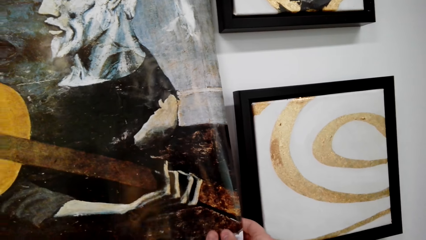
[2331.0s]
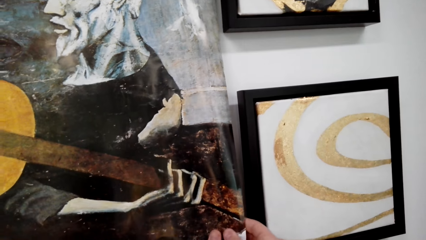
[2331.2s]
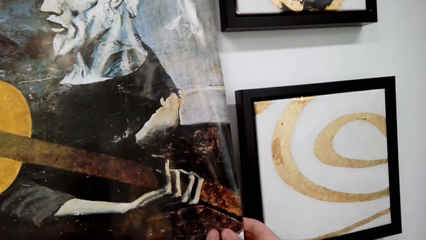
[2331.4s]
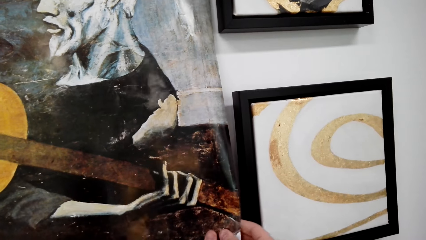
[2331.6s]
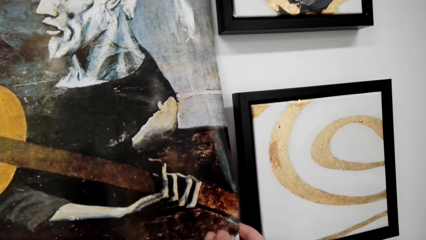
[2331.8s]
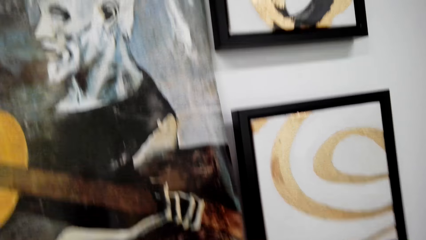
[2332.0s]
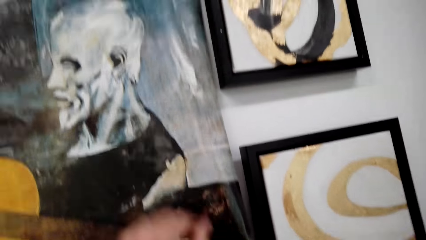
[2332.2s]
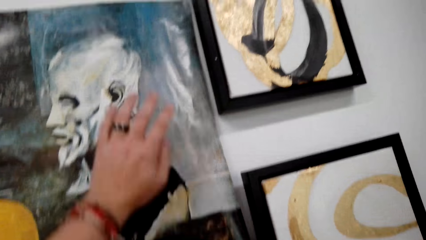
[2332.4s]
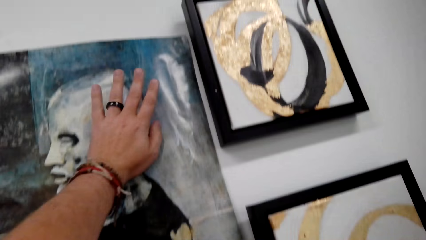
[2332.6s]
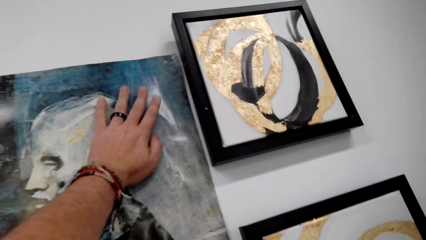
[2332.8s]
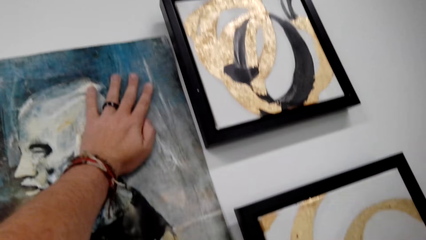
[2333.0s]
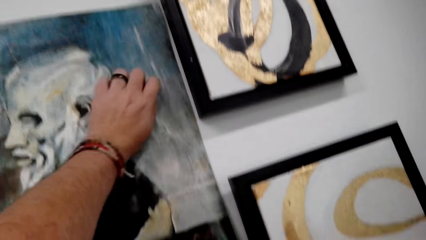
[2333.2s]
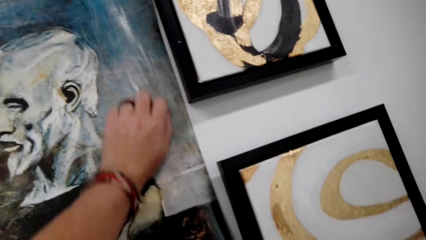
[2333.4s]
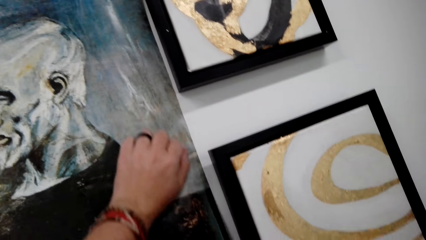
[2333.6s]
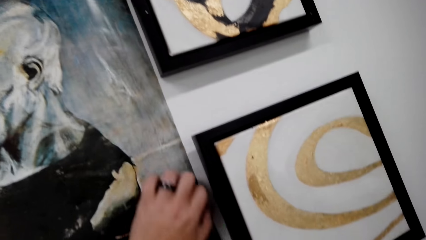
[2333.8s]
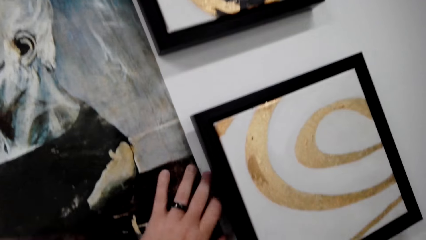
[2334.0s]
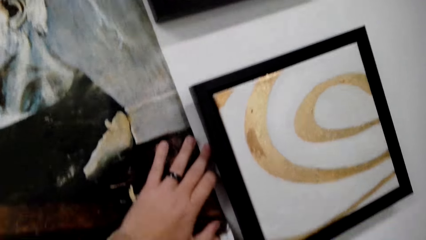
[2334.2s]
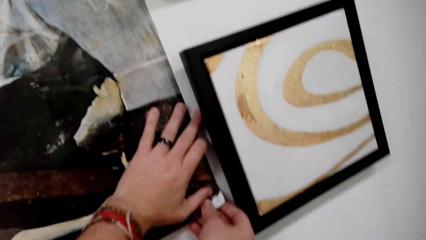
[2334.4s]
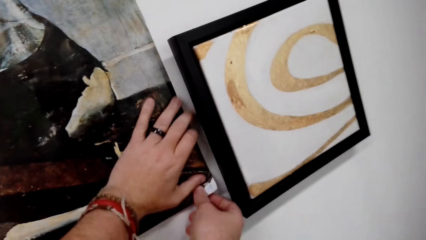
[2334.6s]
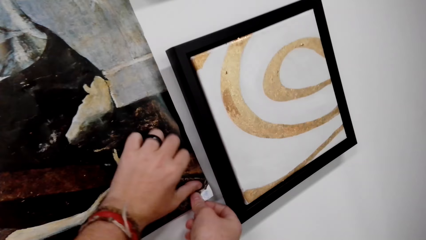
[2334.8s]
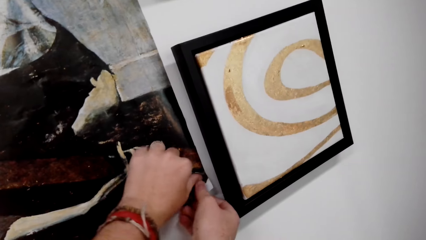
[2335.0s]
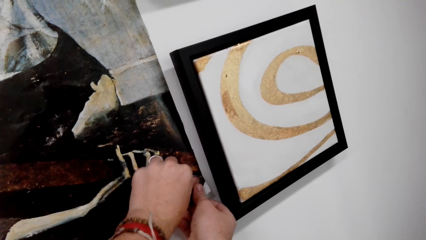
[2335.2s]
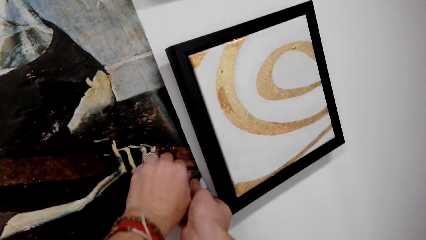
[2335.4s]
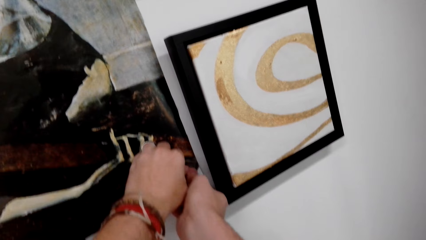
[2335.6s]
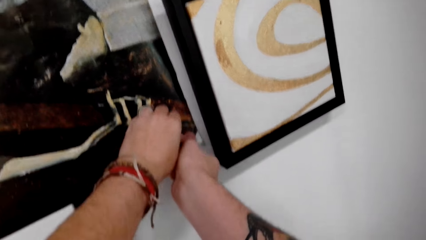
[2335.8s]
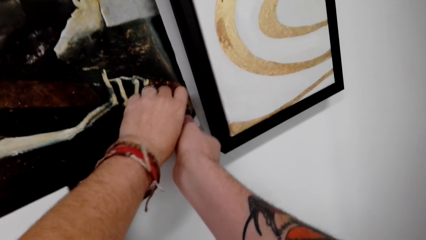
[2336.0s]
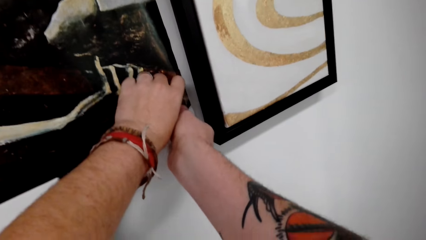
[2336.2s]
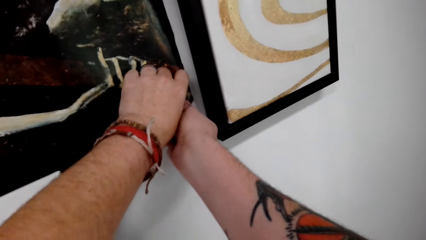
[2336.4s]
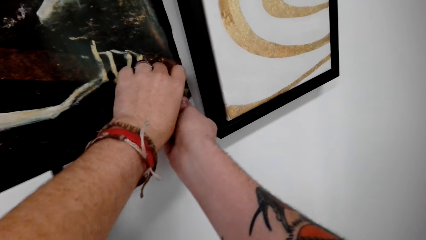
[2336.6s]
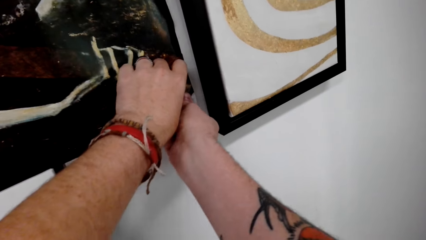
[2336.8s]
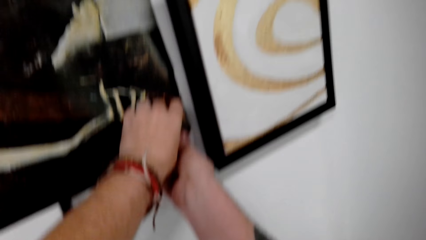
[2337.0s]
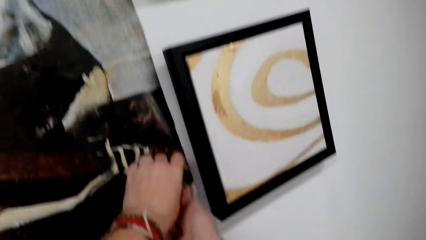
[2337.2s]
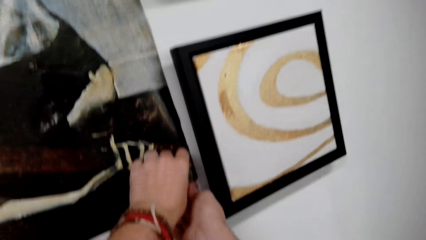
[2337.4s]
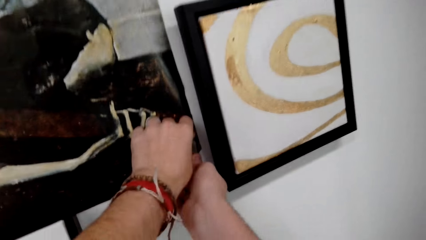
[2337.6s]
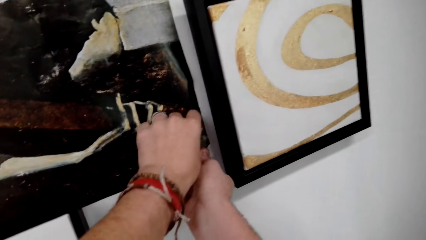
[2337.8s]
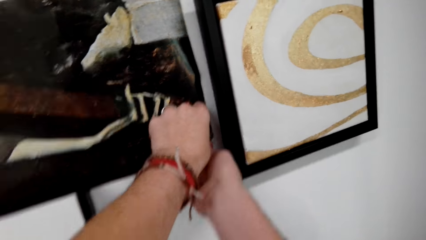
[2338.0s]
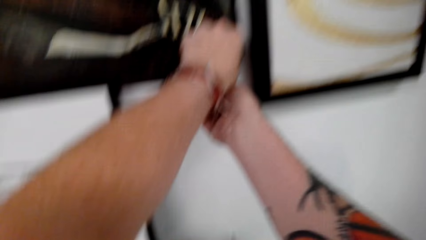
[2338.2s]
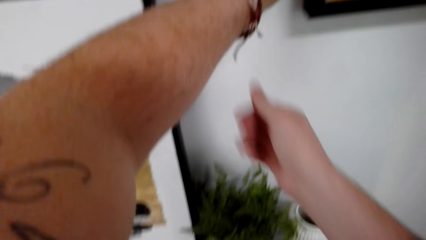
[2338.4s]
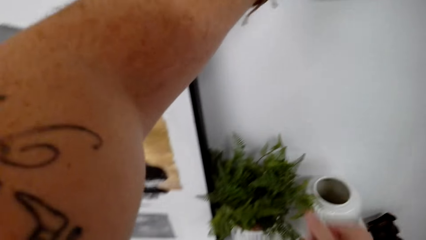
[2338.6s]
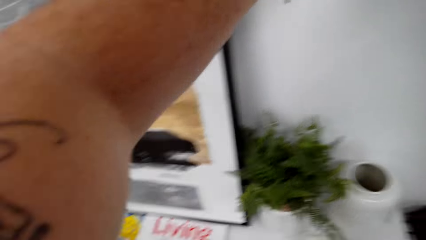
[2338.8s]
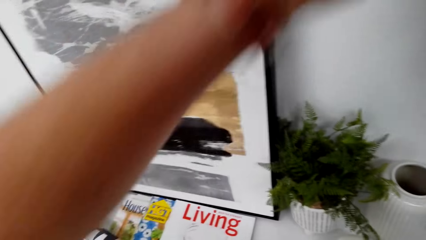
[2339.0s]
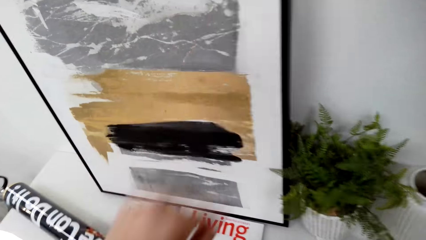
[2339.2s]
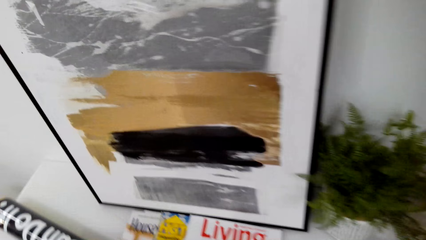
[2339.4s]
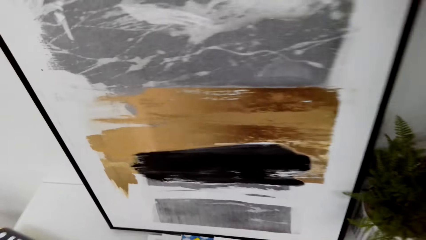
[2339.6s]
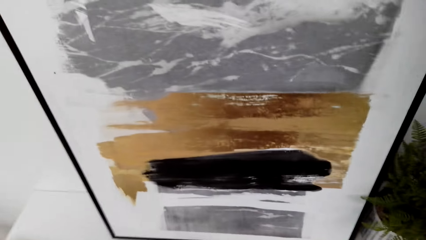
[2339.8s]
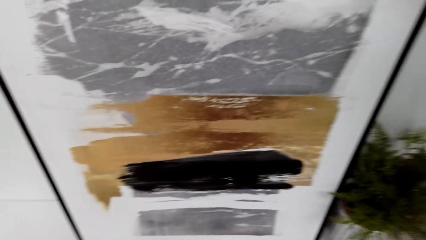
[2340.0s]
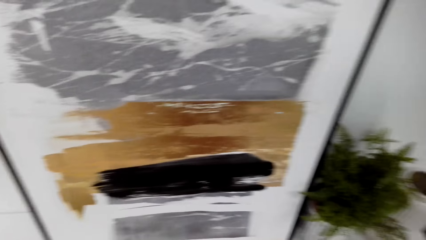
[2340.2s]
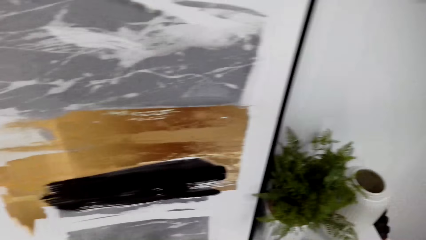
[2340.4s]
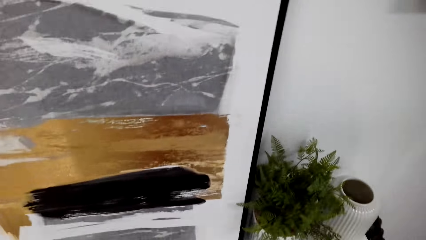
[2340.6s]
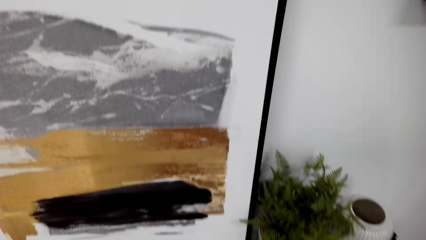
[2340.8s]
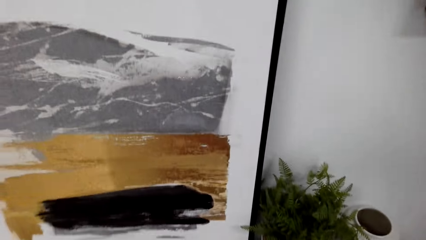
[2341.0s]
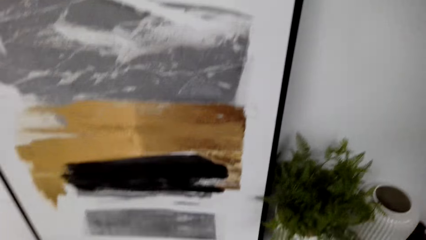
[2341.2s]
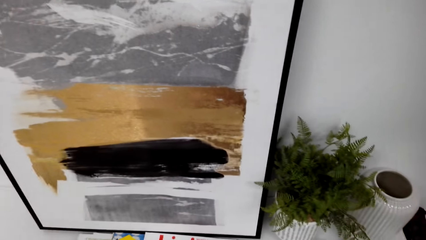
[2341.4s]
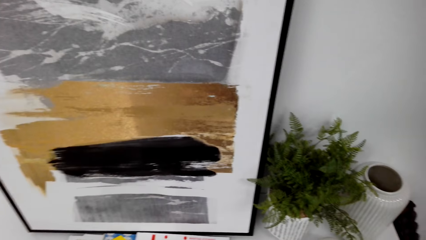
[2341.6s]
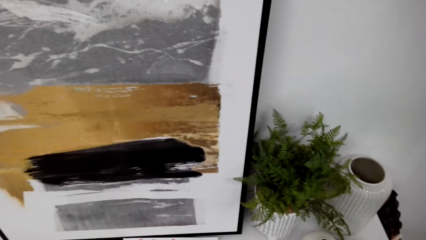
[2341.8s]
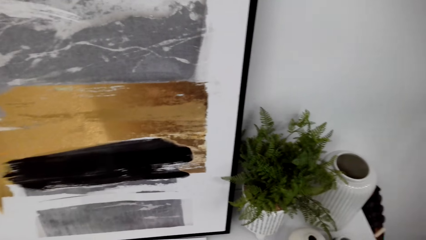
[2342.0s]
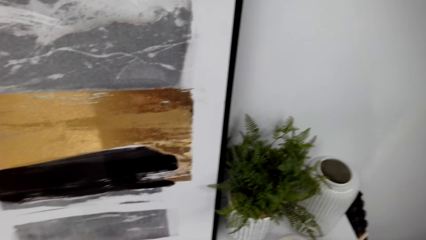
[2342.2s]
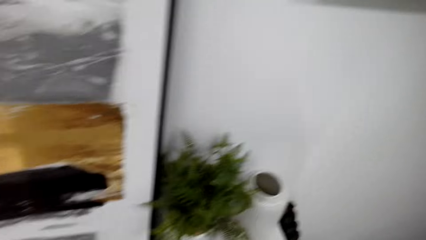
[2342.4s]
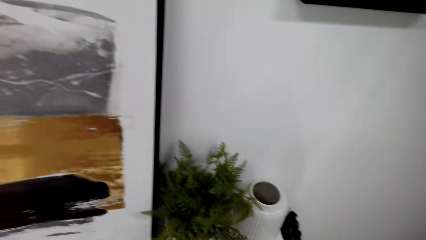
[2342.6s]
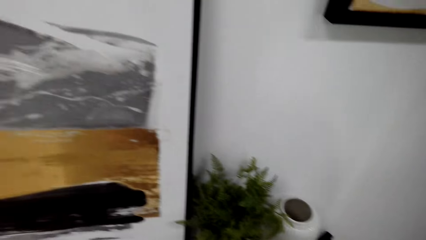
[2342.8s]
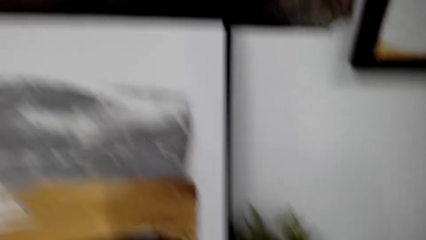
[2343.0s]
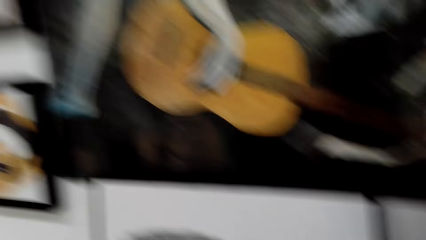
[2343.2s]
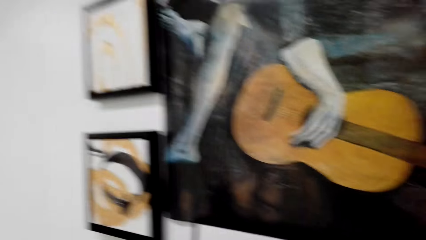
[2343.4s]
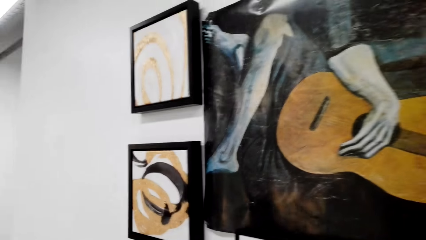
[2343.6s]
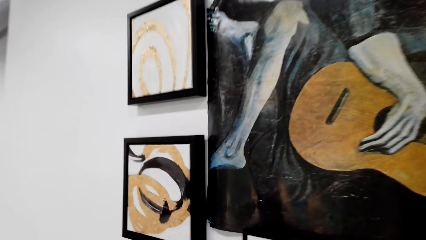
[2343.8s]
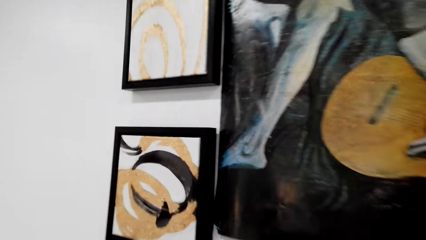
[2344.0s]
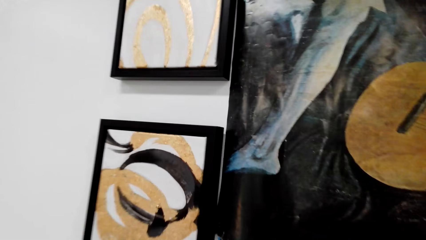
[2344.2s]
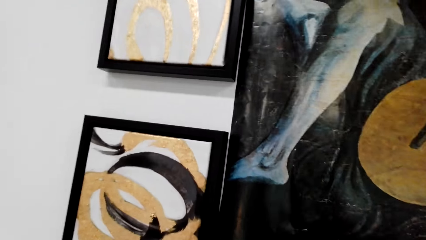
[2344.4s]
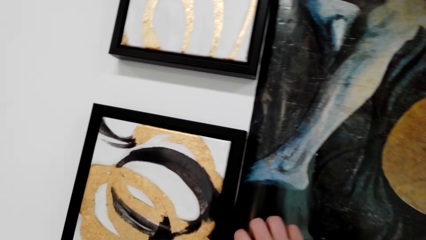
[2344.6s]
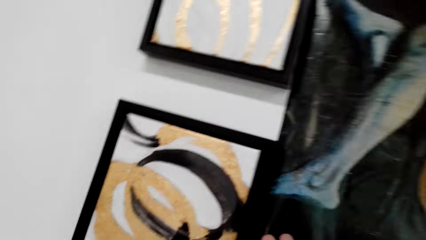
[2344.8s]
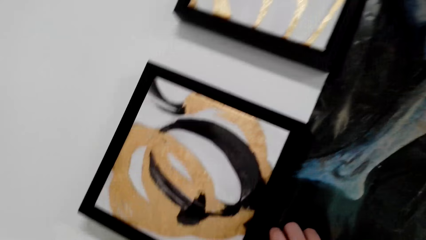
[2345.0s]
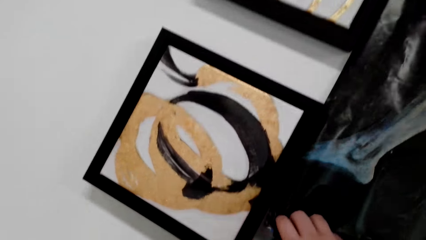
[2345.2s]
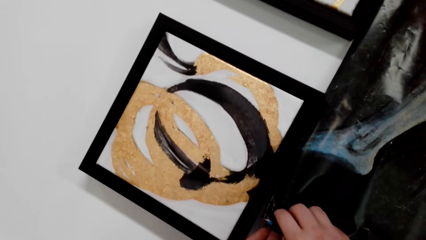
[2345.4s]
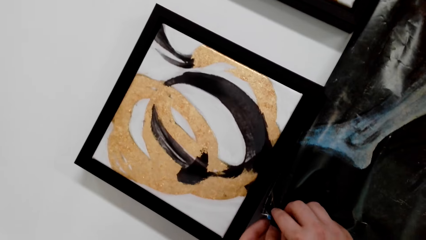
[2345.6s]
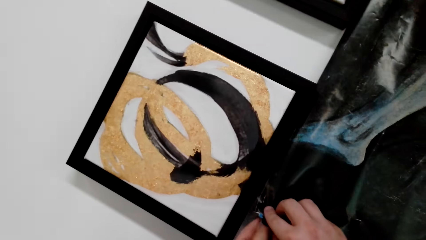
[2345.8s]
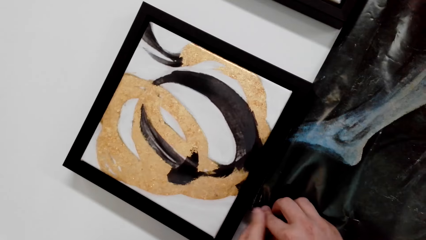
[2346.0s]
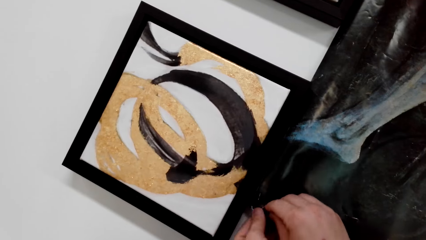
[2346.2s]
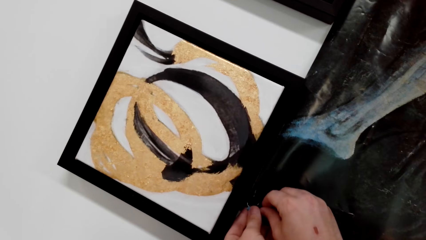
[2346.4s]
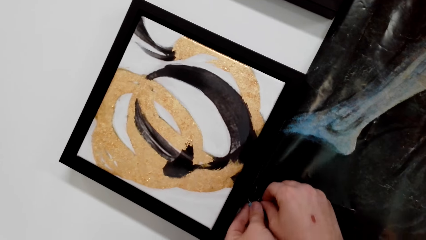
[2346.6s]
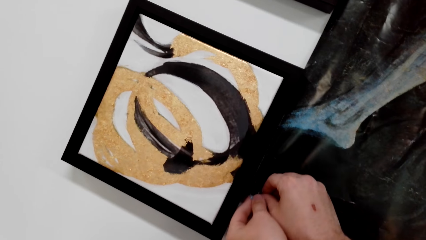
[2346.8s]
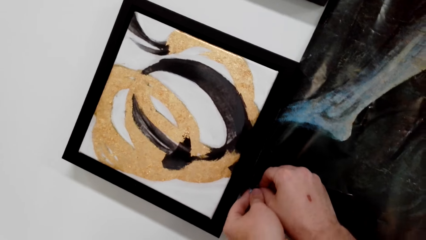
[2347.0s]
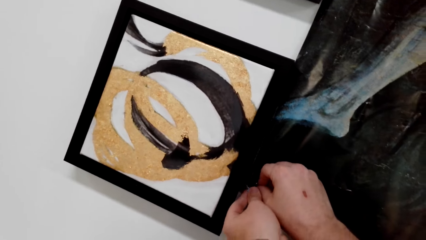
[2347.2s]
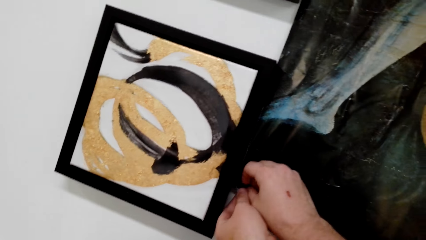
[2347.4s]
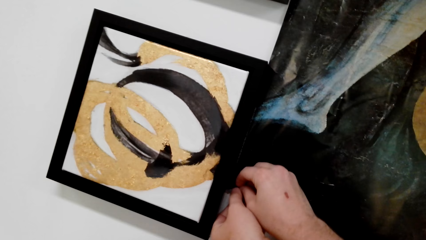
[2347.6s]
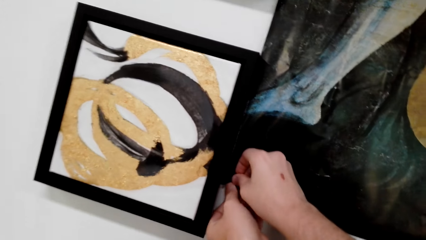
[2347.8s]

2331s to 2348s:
The camera wearer fixes the sticker on the painting. They stick the painting on the wall. They stare at the painting.
